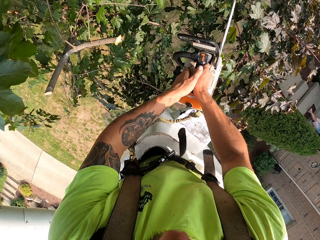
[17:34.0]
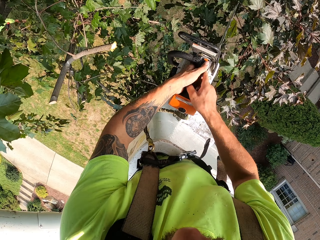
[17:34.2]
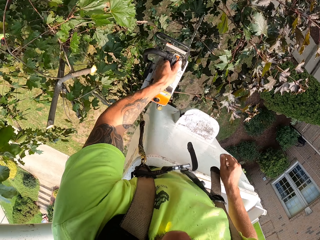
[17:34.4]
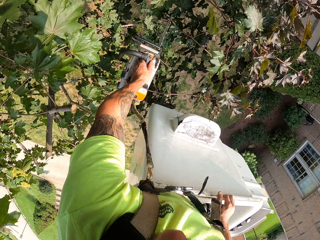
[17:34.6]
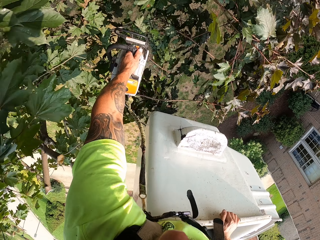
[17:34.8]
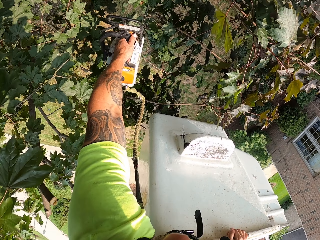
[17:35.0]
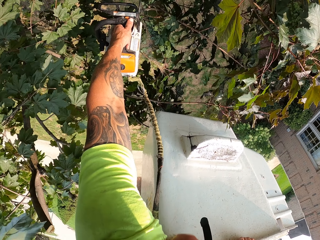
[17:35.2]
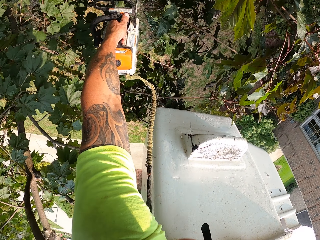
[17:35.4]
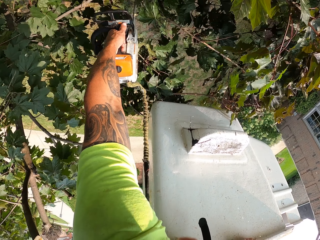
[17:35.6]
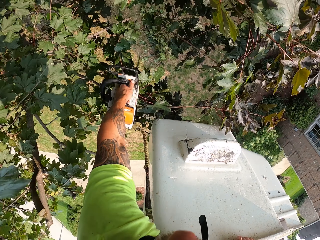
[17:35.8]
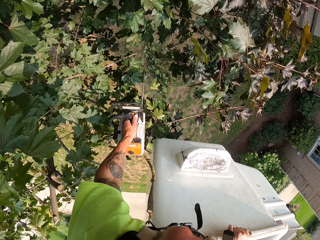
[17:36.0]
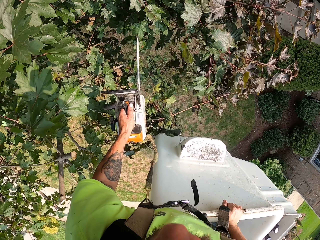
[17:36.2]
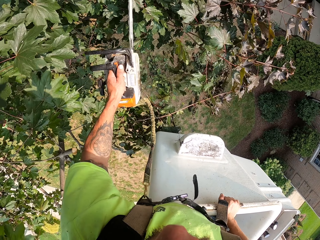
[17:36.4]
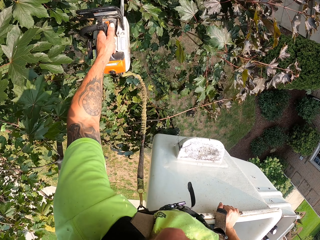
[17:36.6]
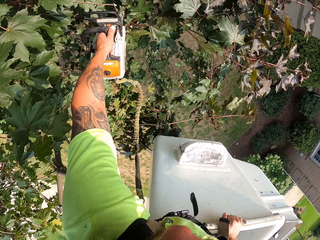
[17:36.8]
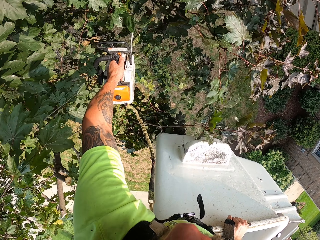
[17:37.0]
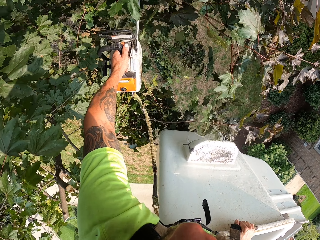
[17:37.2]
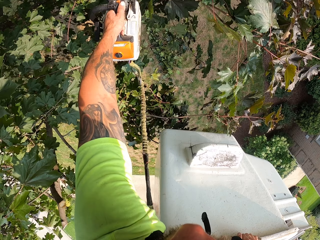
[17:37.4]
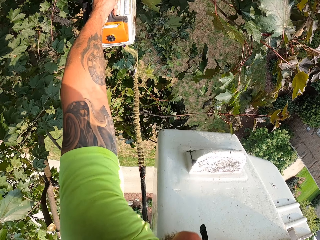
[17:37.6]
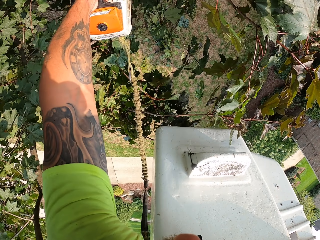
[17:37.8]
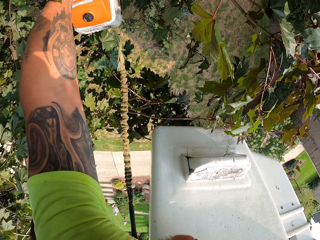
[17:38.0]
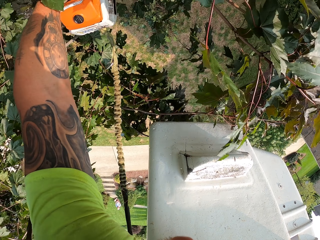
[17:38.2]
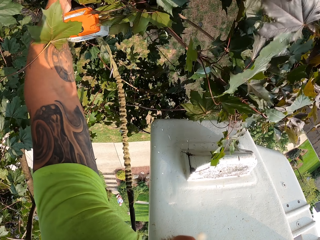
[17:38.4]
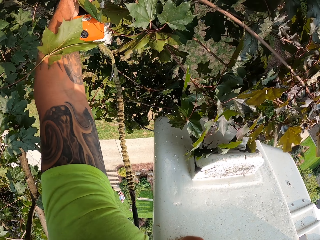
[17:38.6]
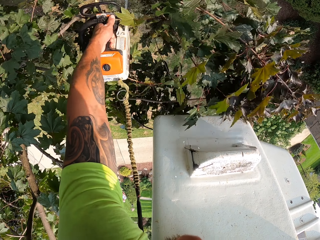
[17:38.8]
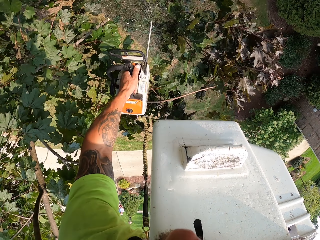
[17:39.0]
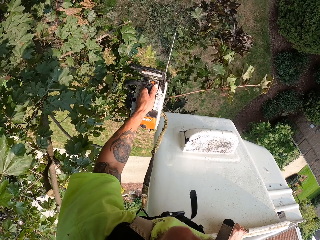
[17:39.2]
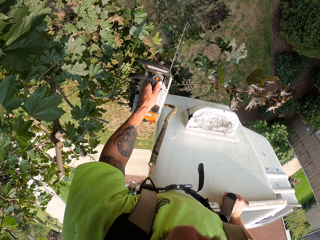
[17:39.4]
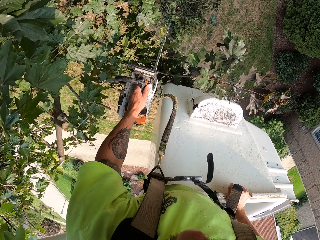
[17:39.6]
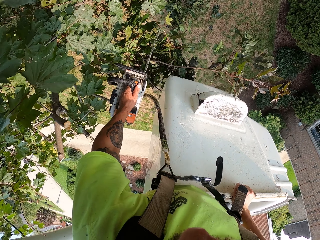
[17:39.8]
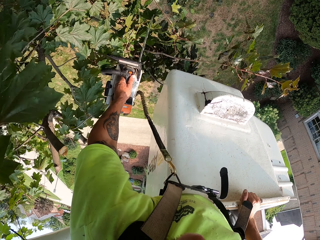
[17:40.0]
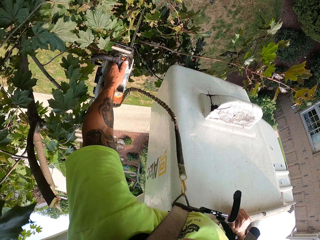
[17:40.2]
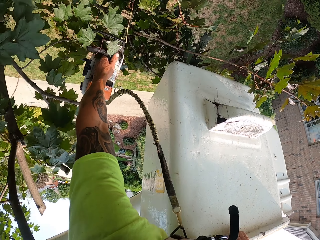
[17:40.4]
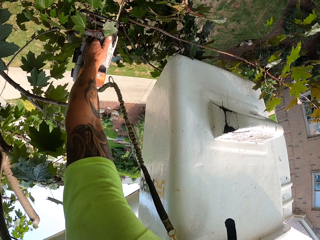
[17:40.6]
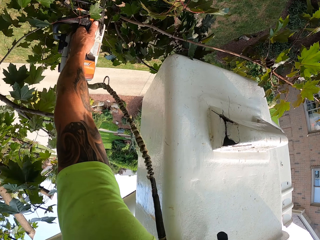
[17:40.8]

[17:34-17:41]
The camera wearer passes the chainsaw to his left hand. He cuts some branches with the chainsaw in his left hand.
